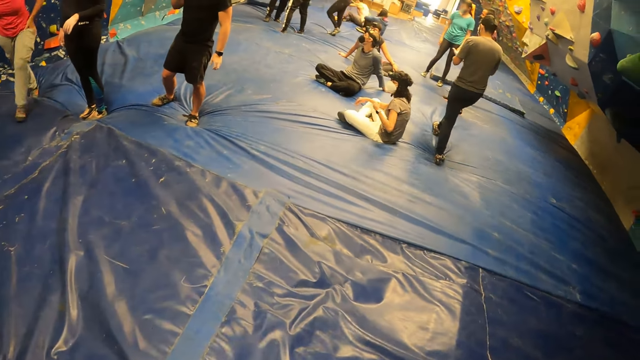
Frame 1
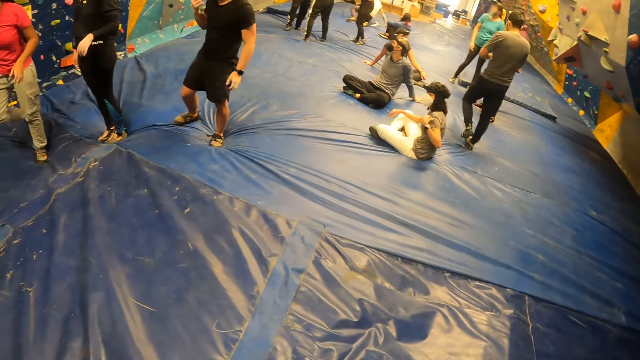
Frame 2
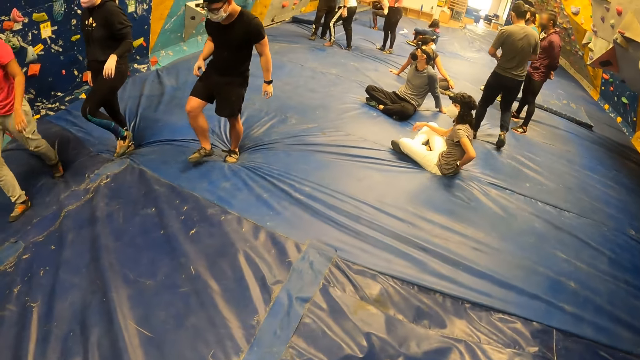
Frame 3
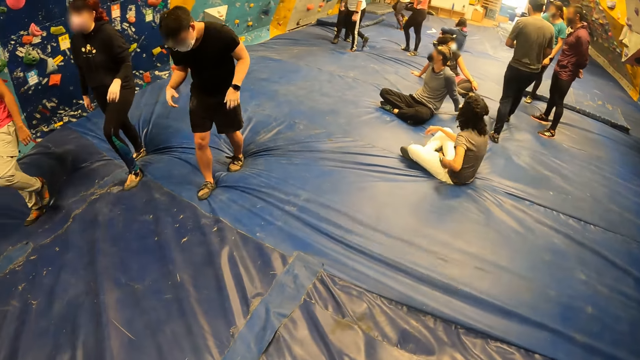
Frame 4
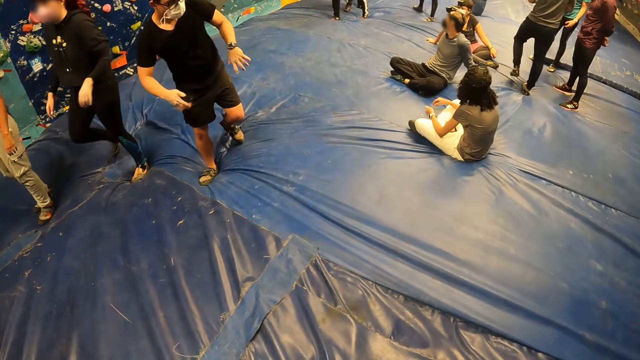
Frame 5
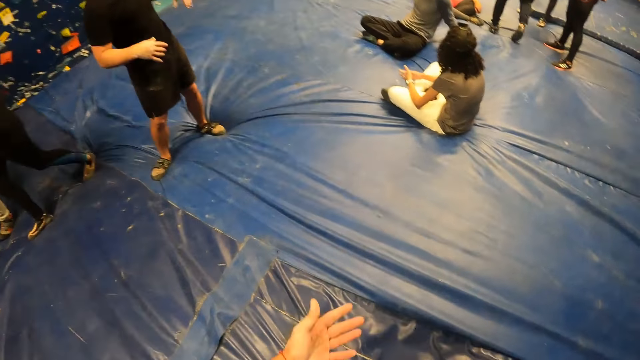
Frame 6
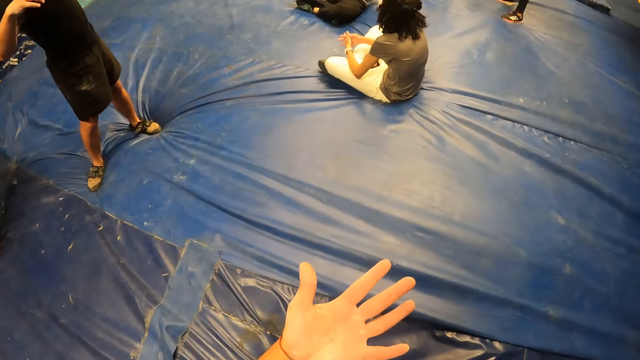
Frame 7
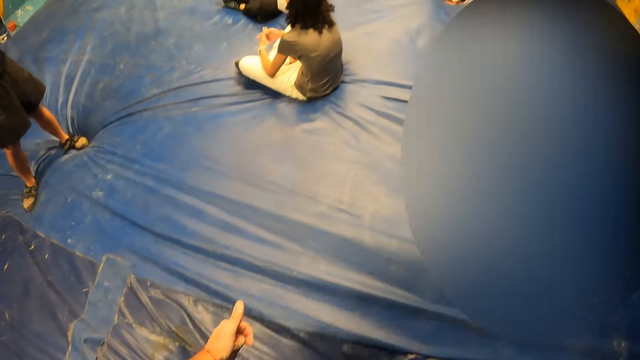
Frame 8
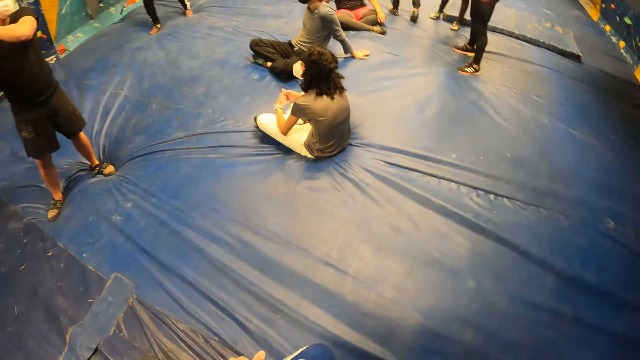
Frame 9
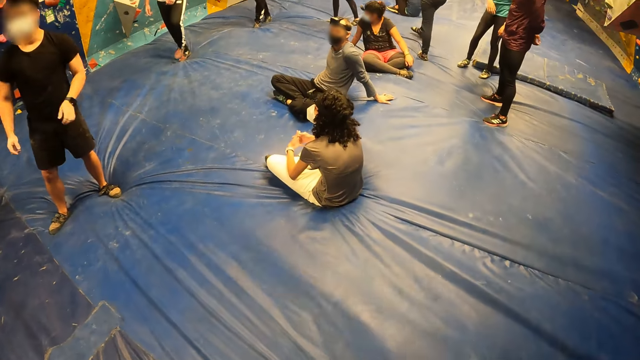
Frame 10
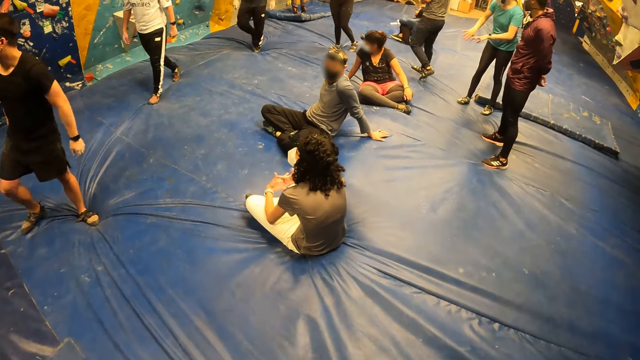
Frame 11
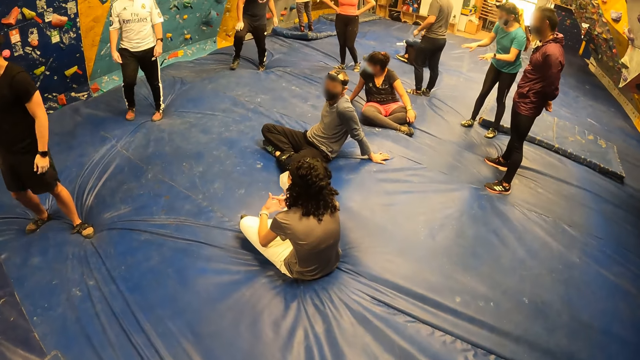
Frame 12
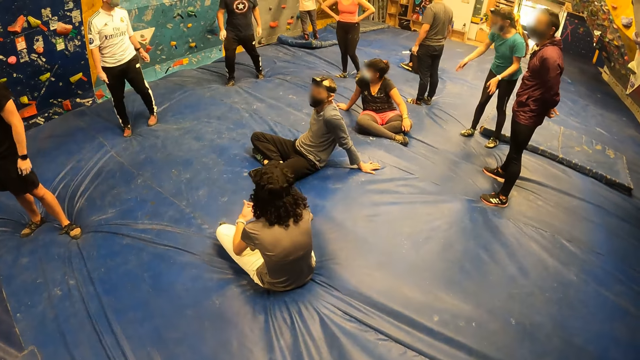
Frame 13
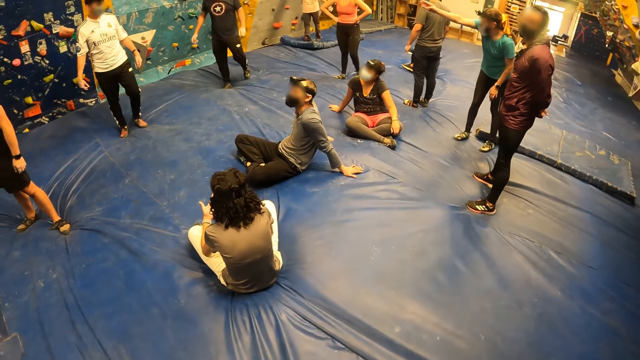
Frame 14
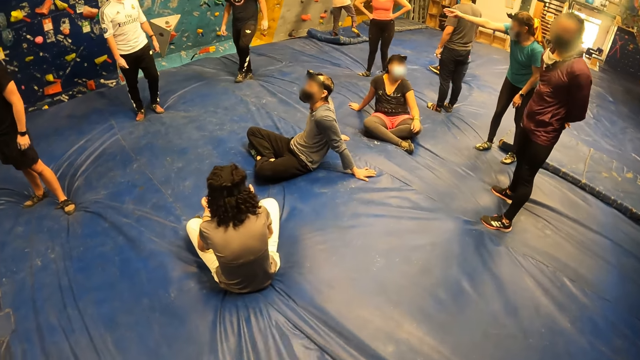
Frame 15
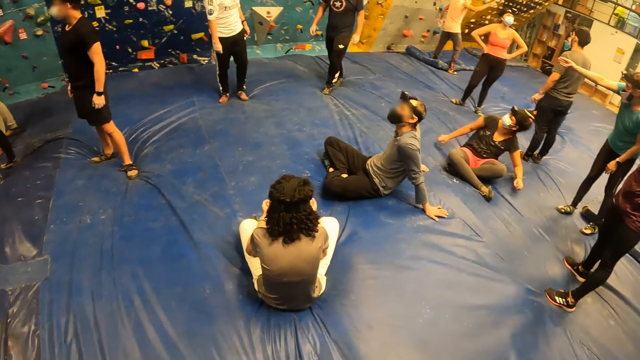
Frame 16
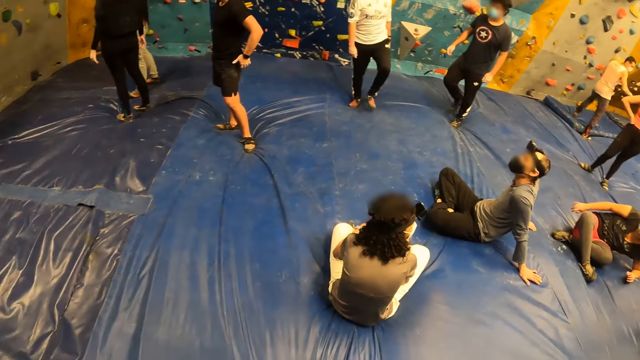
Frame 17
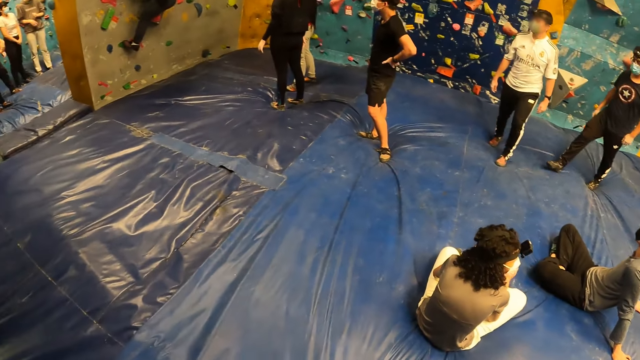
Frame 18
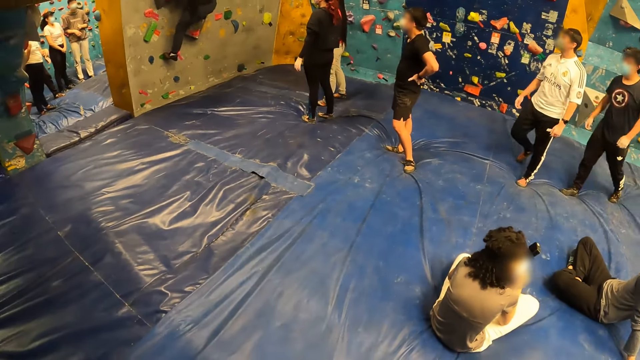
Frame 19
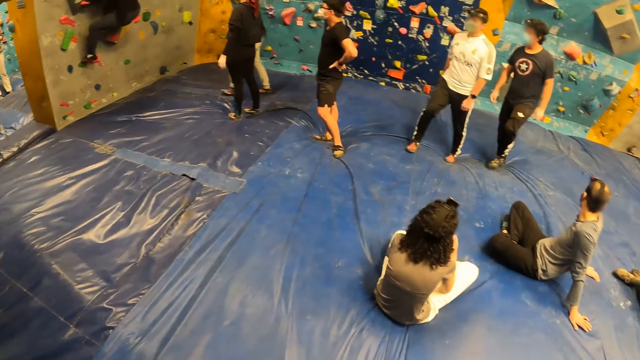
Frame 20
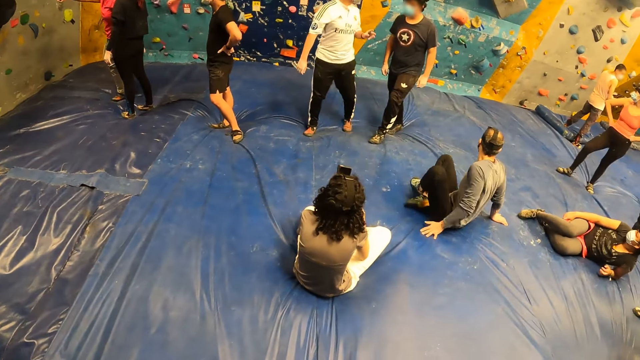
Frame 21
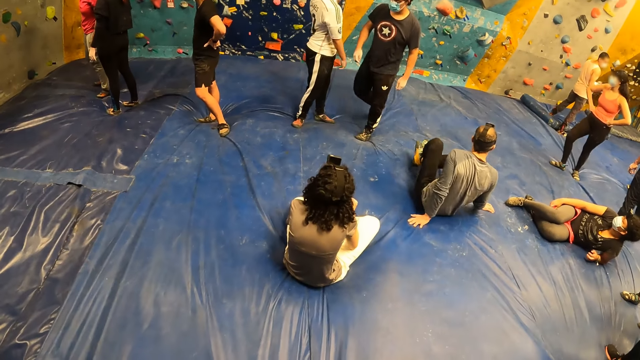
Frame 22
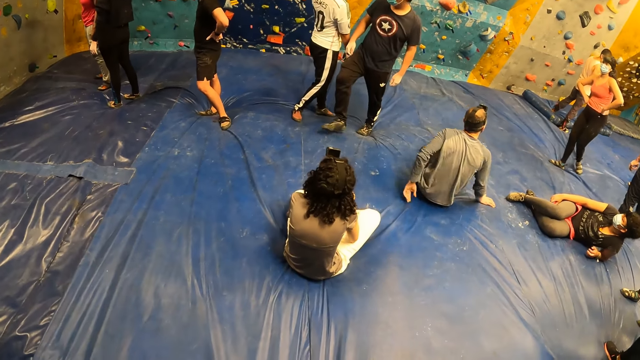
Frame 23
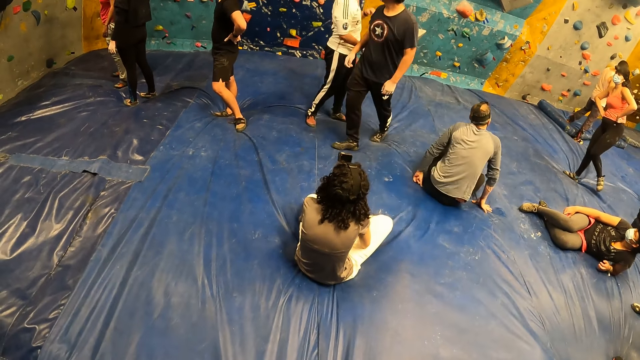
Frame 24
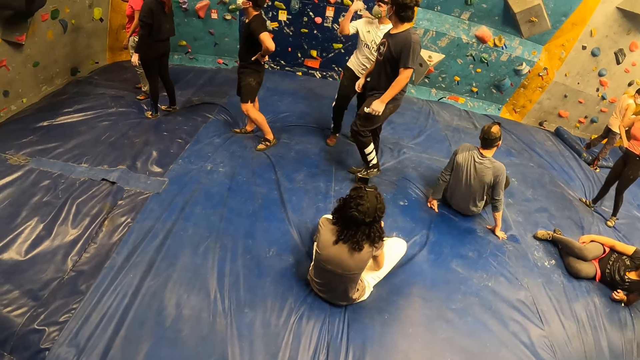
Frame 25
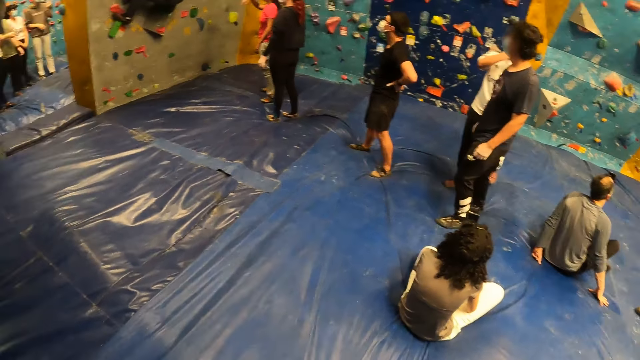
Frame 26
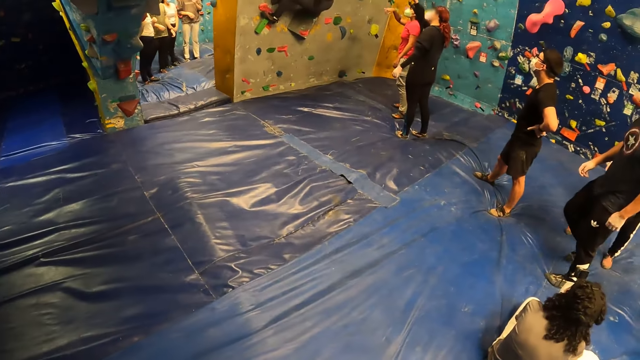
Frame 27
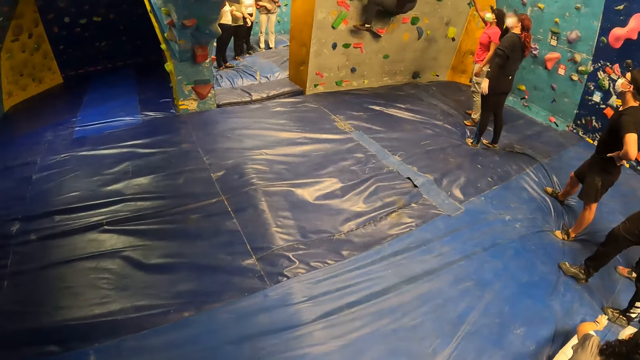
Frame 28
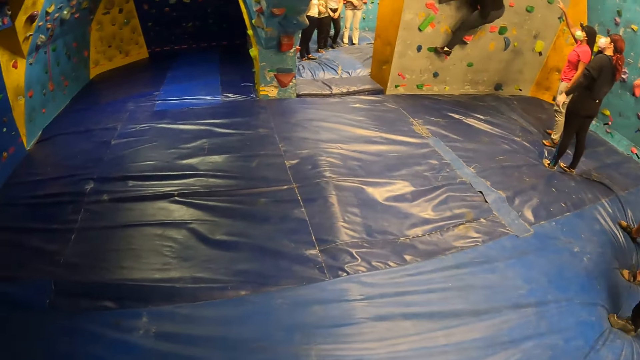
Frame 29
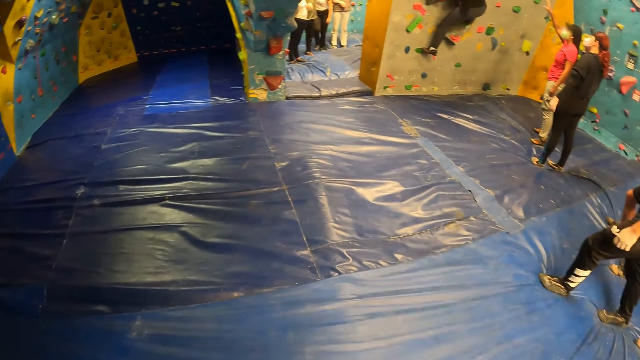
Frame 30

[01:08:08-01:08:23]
The camera wearer examines his left hand. He folds the hand, walks around and looks around.

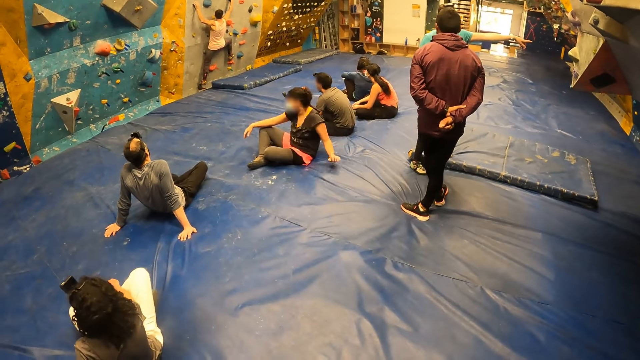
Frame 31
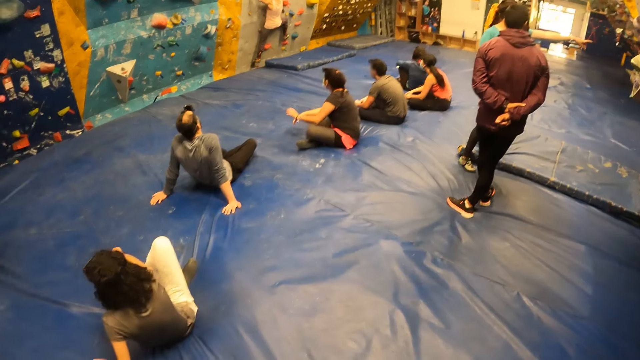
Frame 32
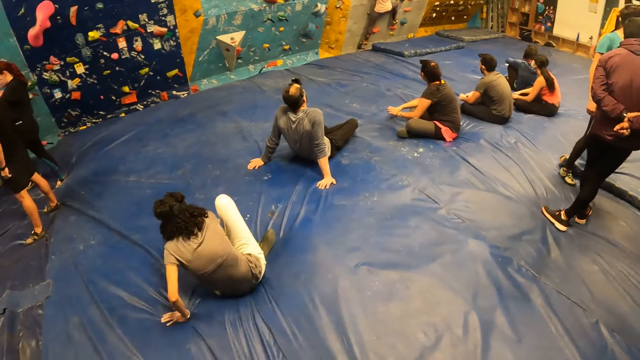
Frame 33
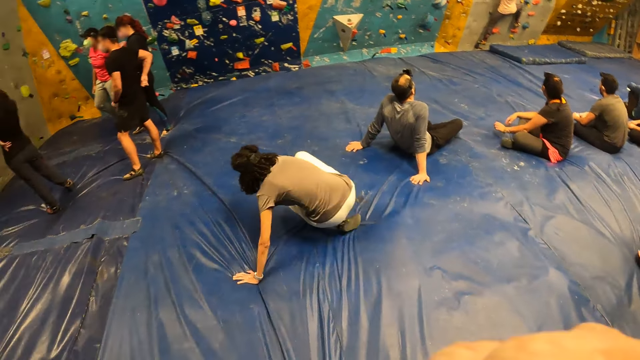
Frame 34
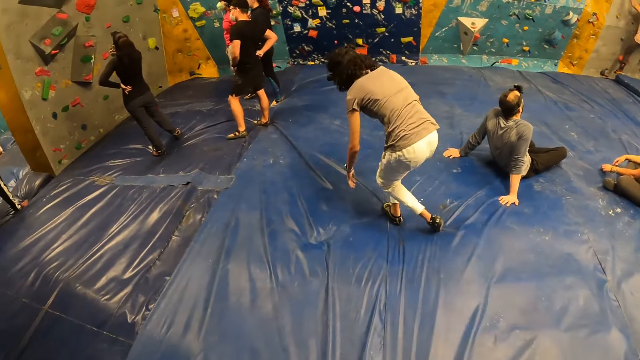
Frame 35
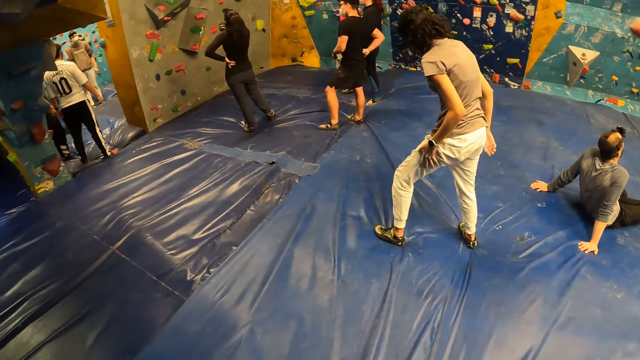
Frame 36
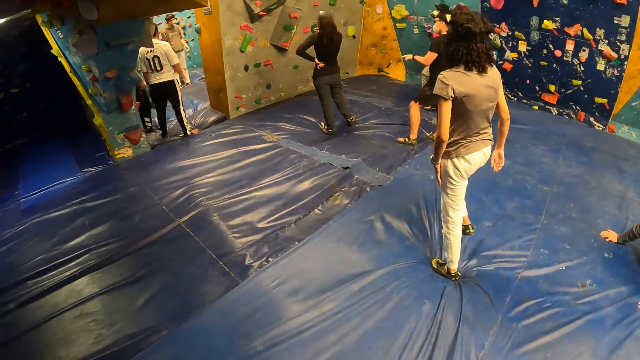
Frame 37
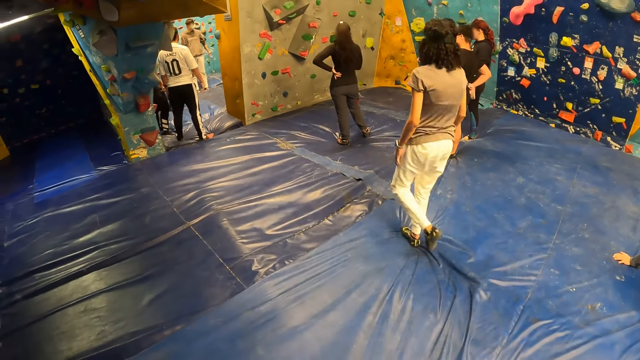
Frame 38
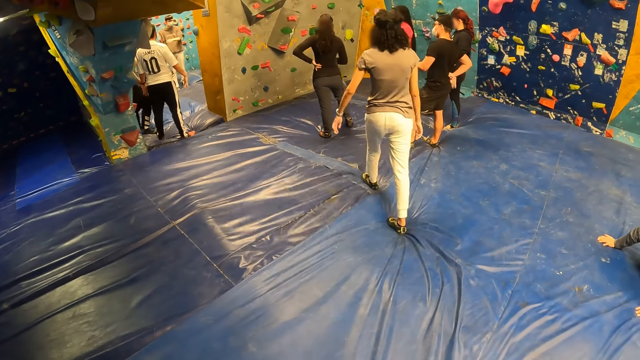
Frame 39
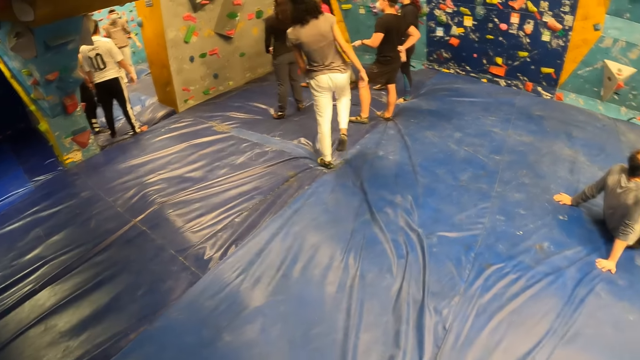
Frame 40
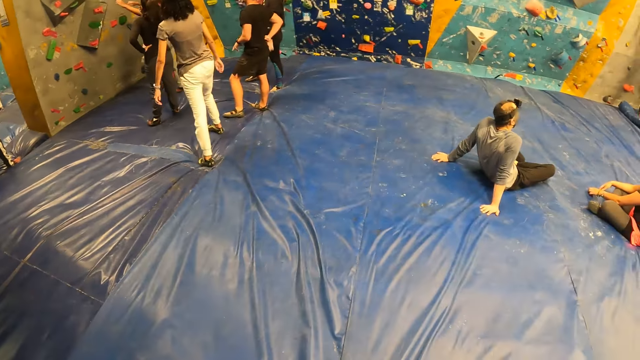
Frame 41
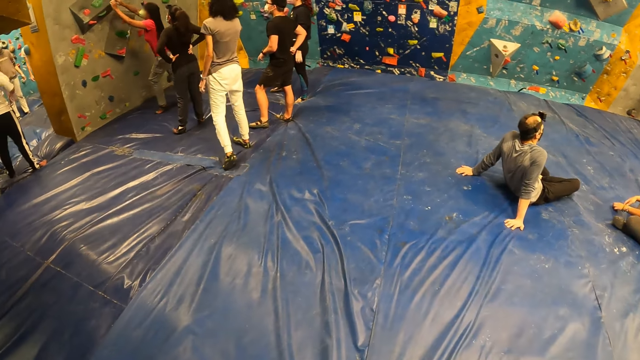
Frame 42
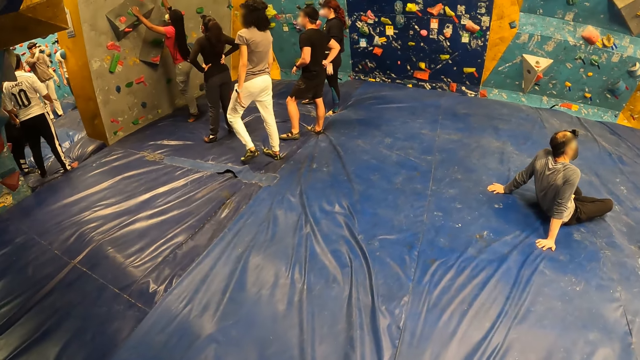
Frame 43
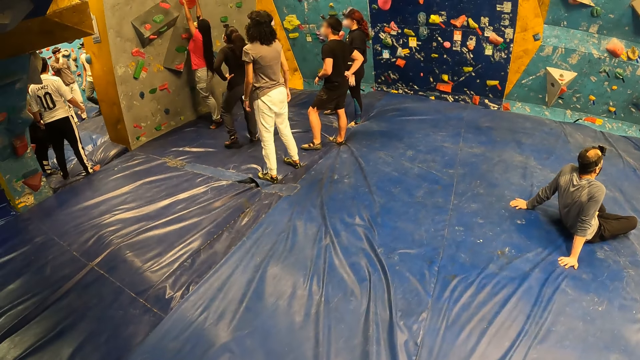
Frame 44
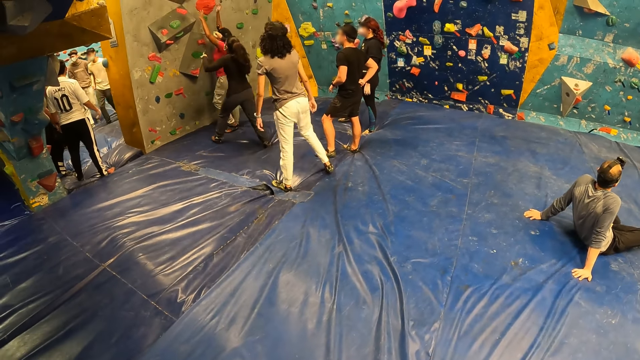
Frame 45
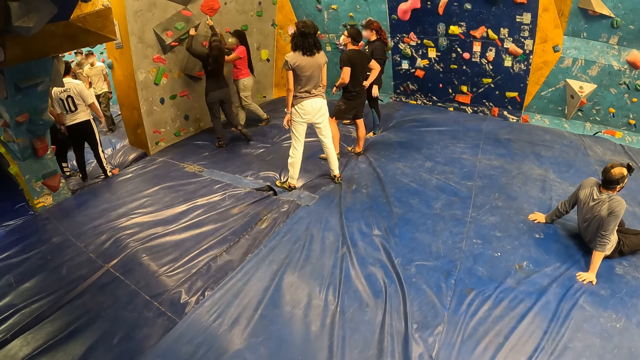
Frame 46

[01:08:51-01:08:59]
The camera wearer stretches the hand. They look around.
